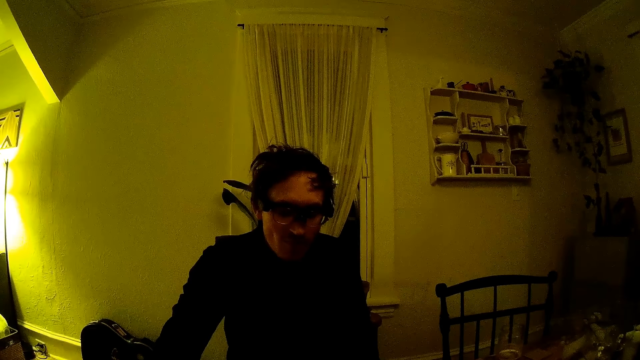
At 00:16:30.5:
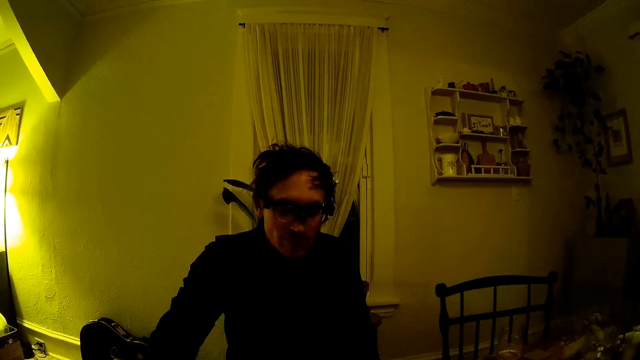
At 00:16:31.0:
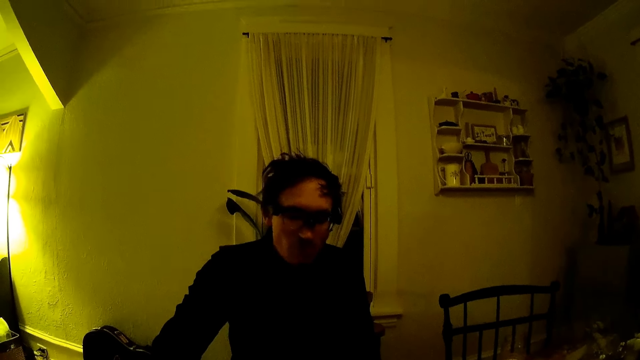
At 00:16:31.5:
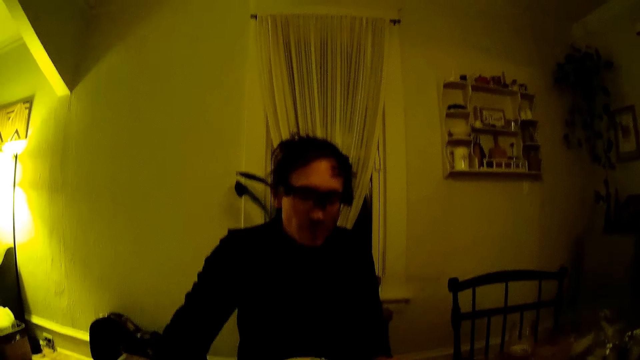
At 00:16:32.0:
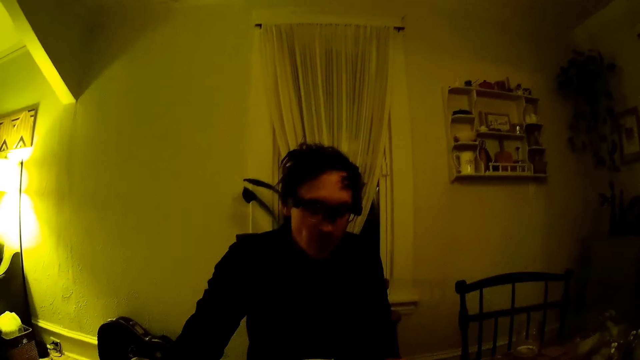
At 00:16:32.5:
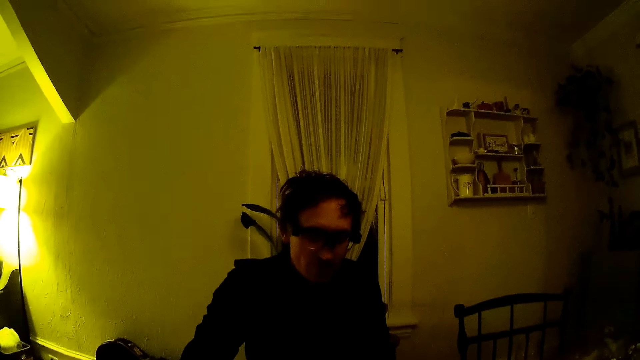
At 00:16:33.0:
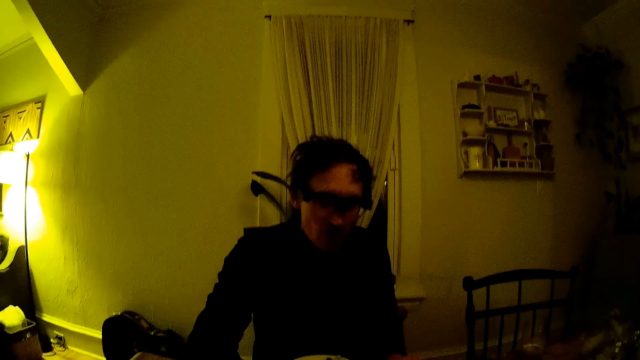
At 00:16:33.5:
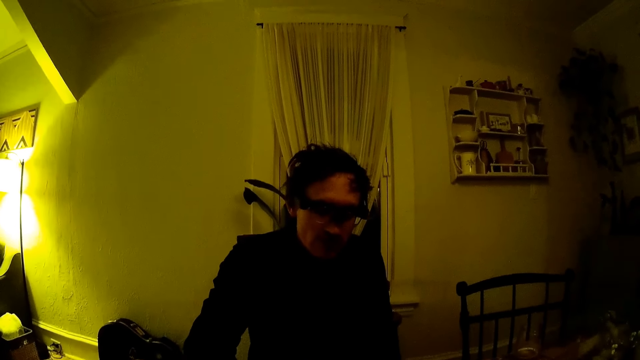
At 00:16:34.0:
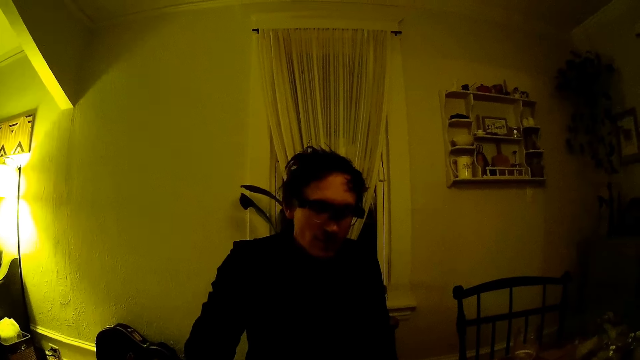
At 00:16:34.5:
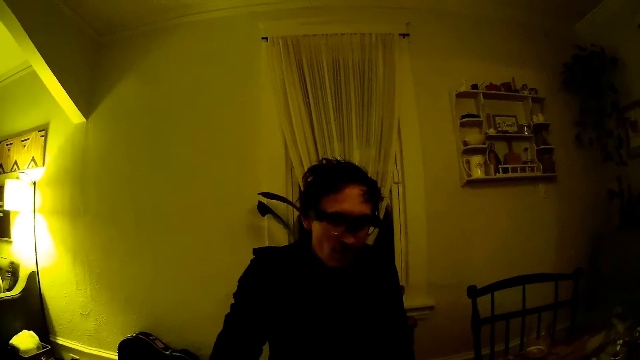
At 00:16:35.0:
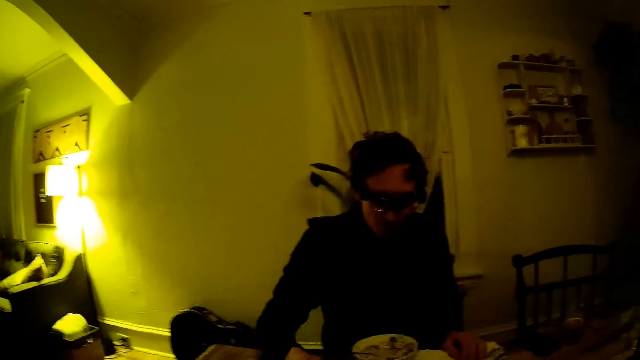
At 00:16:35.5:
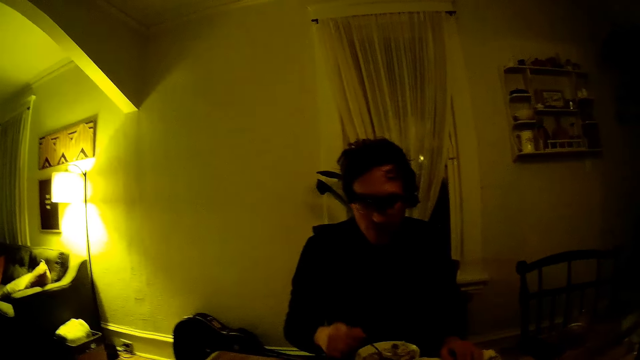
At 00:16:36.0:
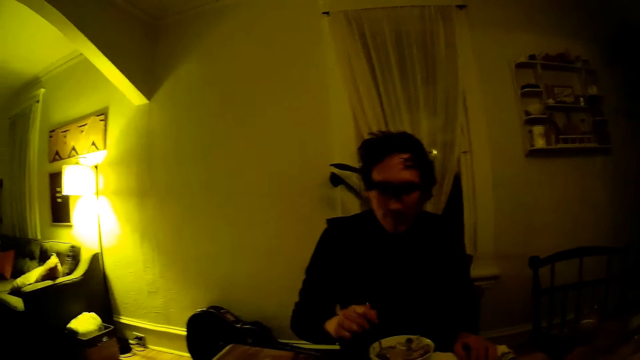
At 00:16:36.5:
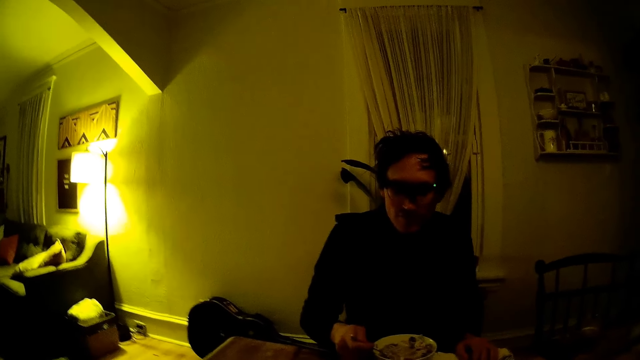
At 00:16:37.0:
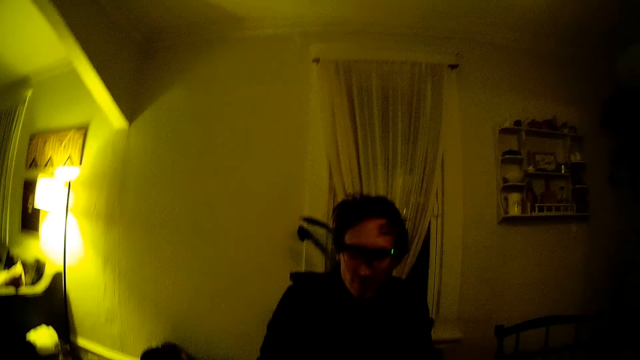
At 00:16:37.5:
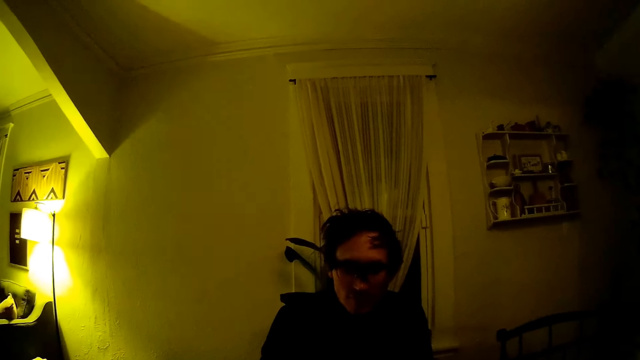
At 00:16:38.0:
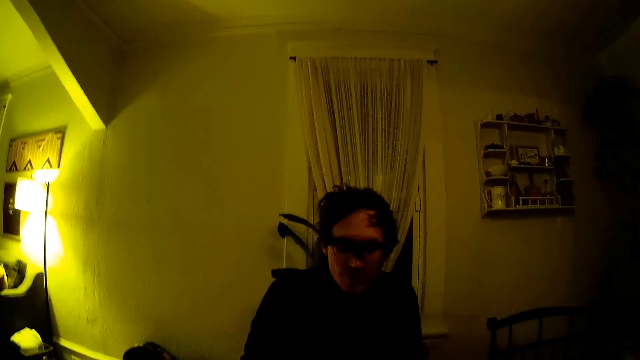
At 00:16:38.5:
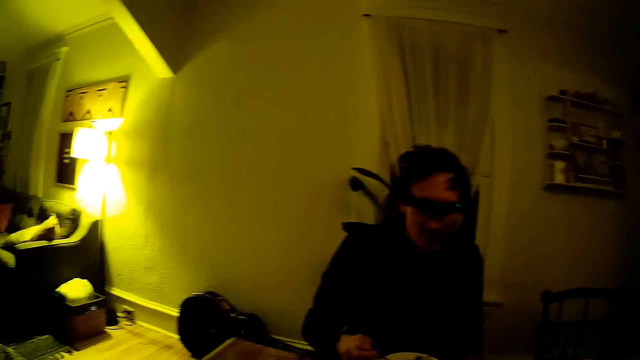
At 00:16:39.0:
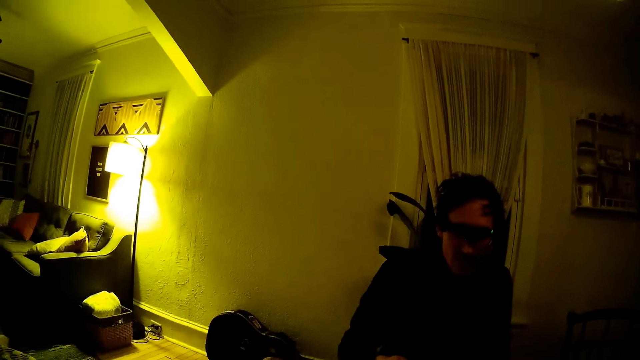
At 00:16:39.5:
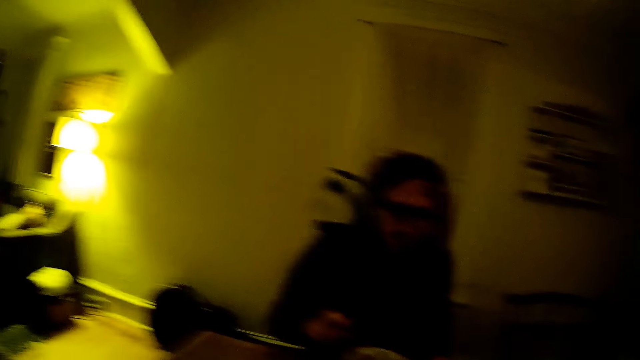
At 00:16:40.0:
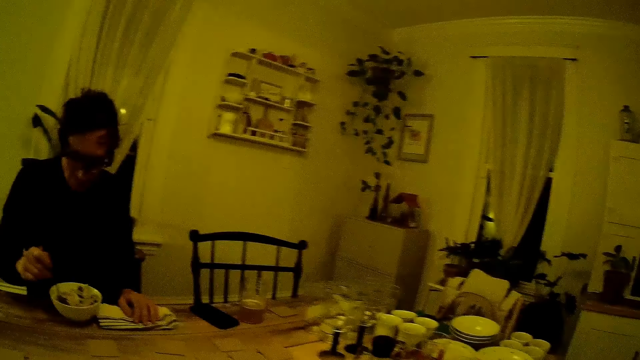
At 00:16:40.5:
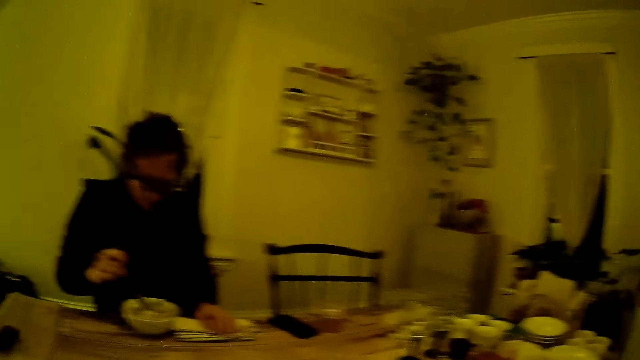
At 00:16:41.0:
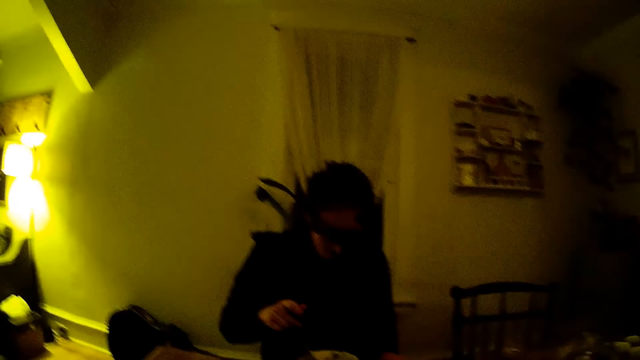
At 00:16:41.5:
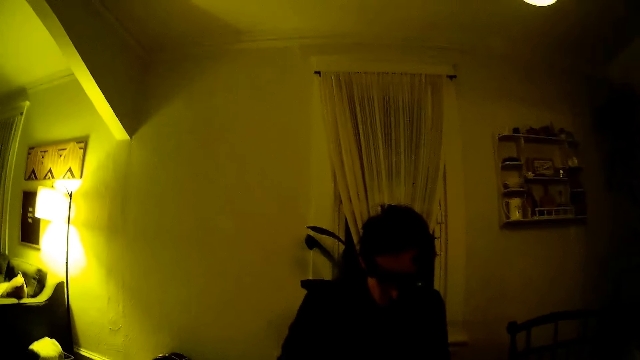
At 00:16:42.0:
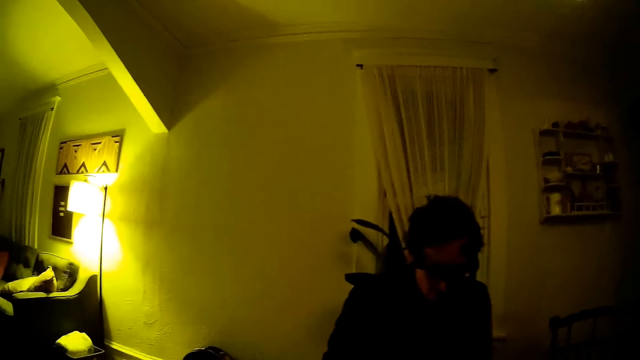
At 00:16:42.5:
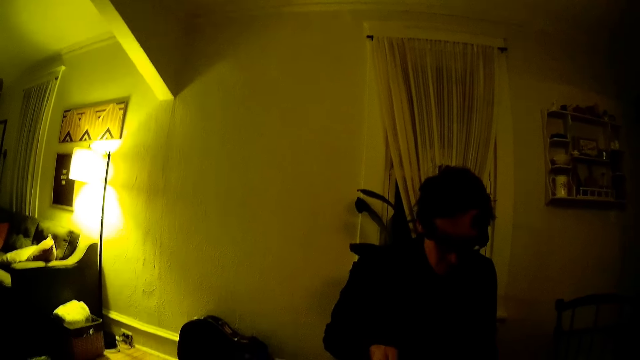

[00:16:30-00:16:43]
The man picks at the cereal with the spoon in his right hand. The camera wearer picks some cards from the table with her right hand.

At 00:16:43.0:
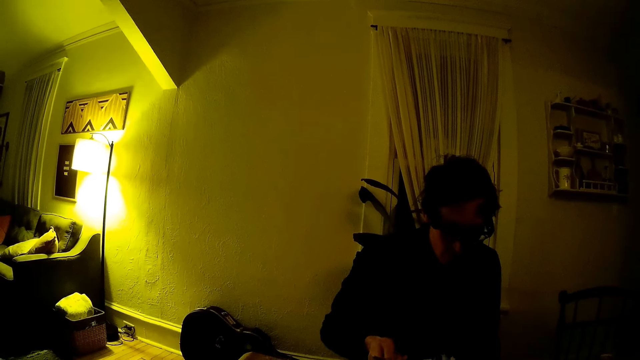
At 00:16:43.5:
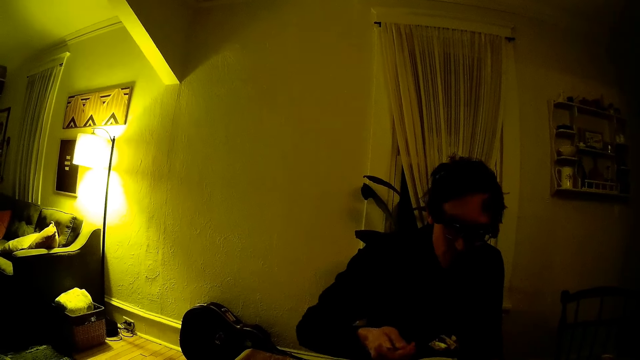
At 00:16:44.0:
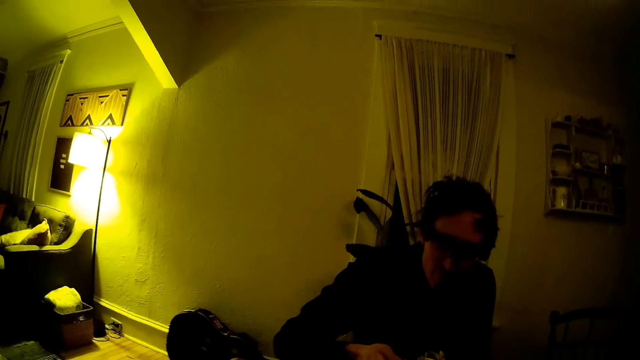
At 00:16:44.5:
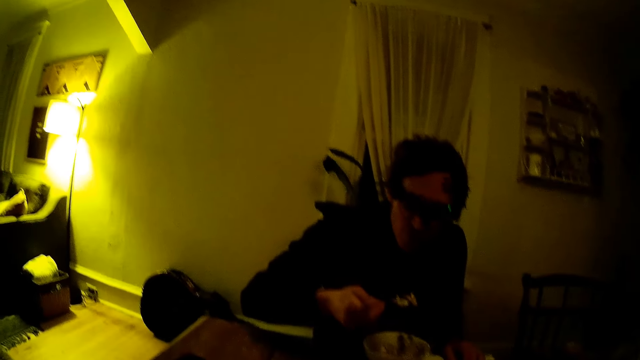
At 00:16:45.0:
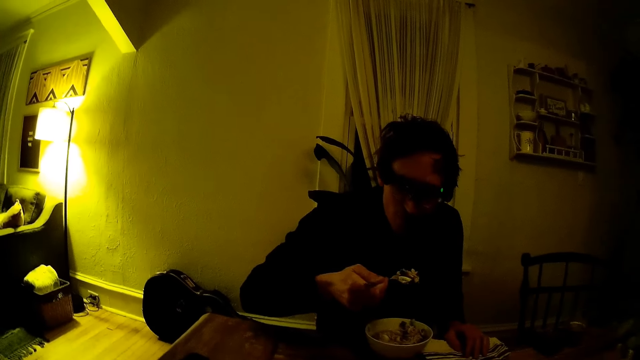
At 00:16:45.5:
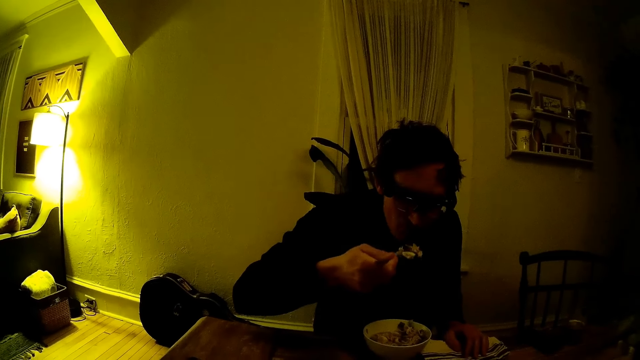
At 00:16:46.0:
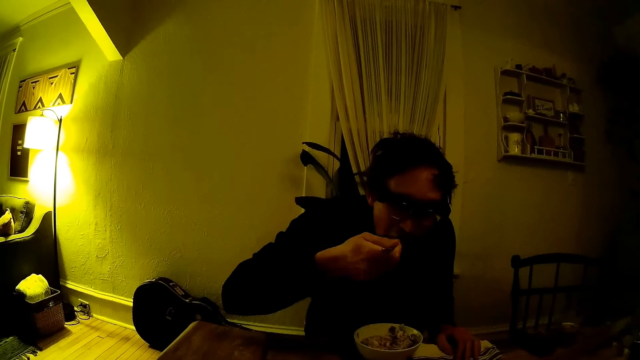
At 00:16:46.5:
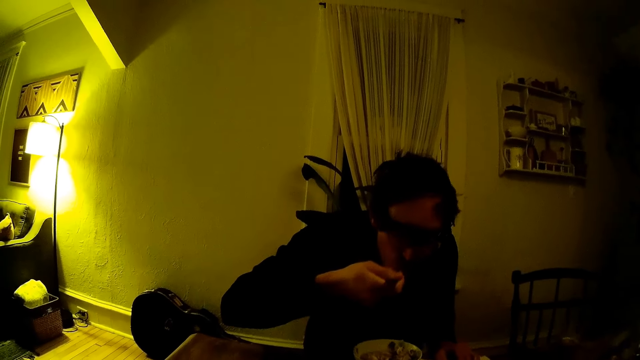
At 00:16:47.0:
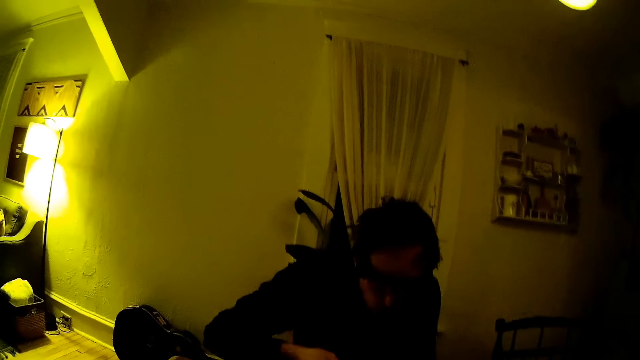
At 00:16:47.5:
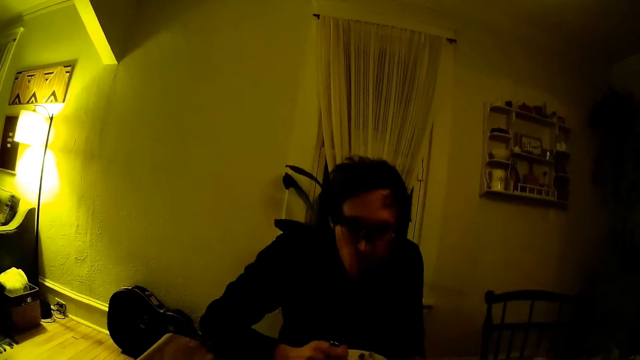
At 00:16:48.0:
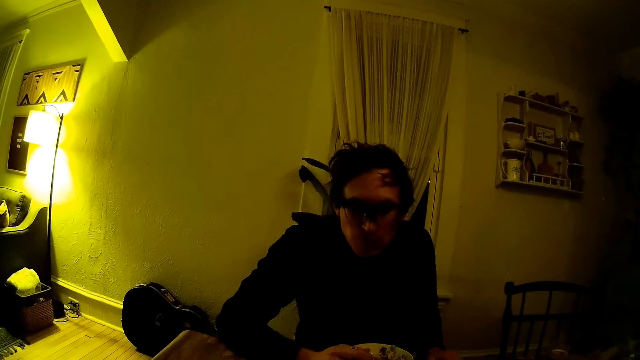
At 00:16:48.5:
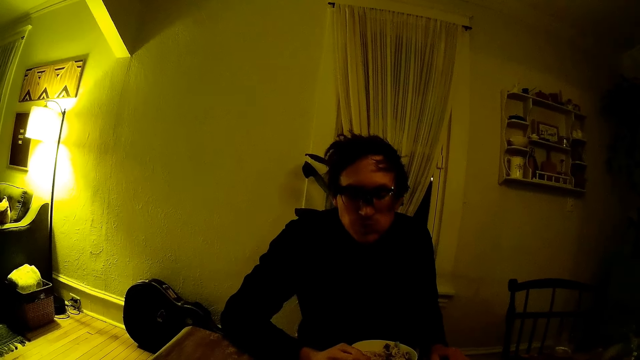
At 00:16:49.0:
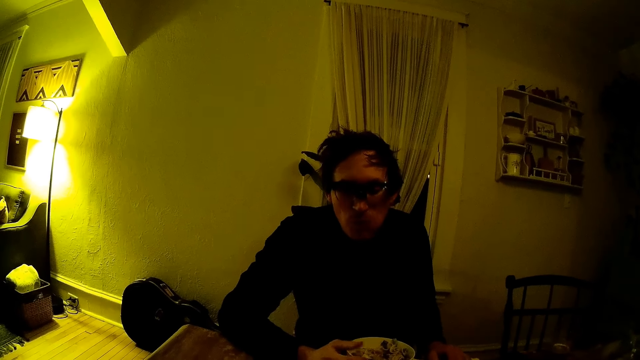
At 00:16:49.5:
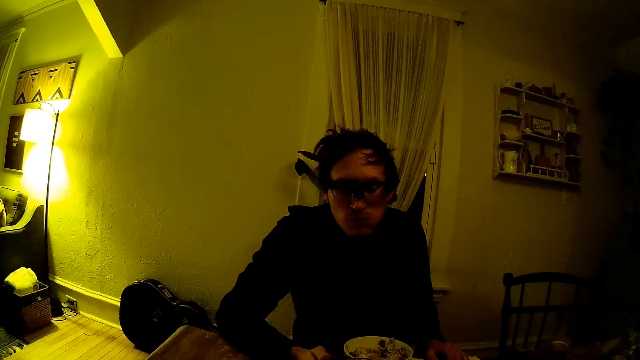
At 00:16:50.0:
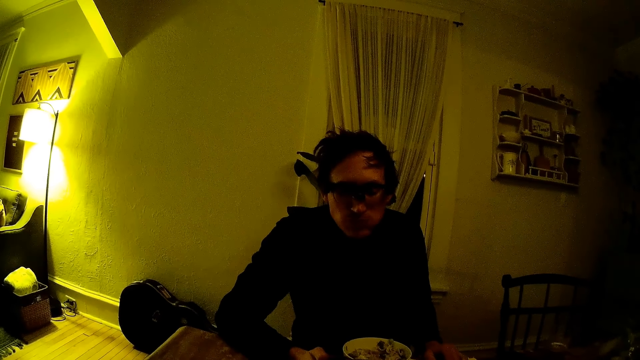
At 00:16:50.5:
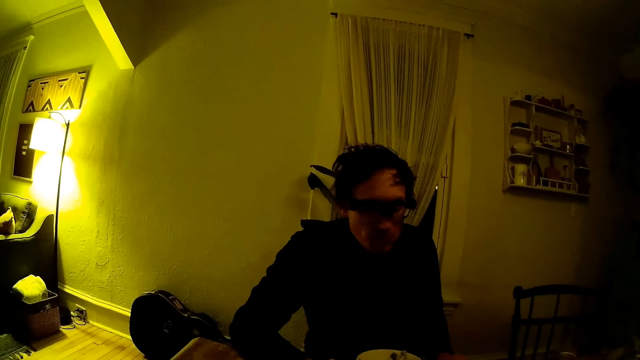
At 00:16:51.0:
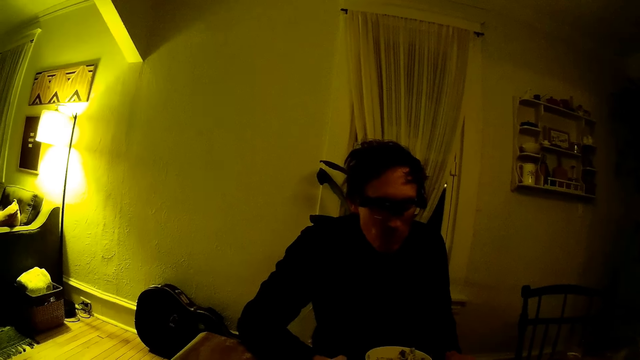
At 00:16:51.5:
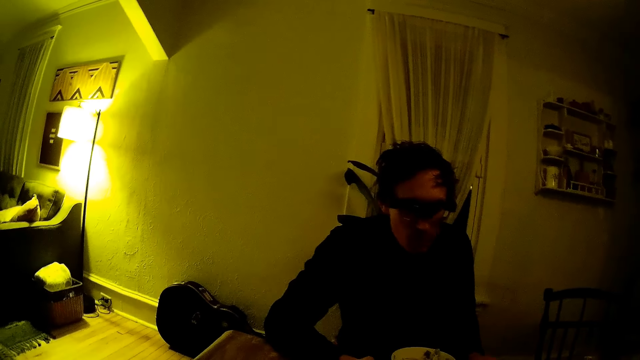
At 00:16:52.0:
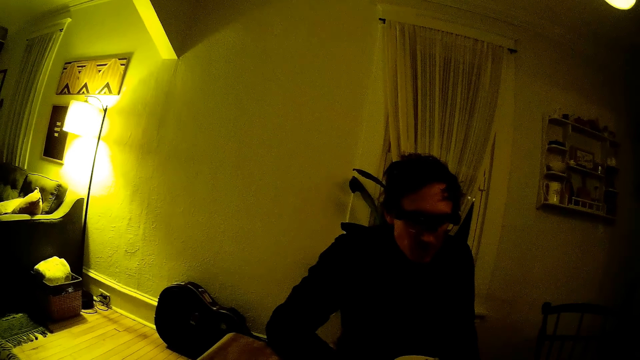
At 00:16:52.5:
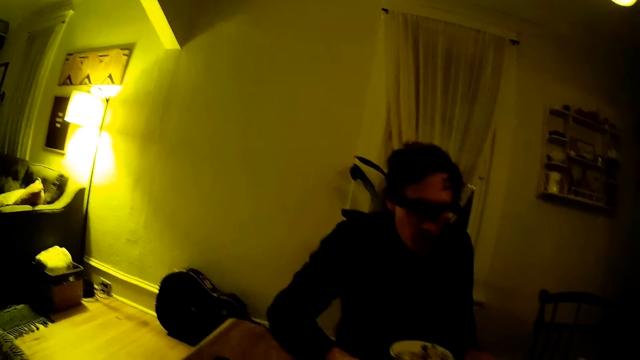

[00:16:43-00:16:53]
The camera wearer speaks to the man. The man eats the cereal with the spoon in his right hand.
